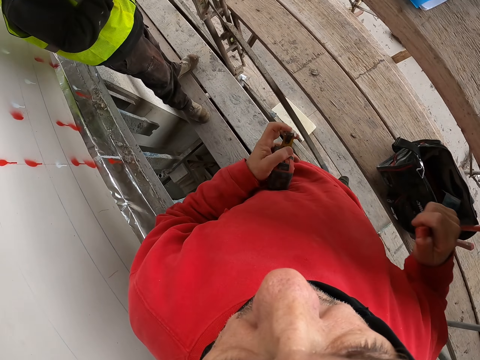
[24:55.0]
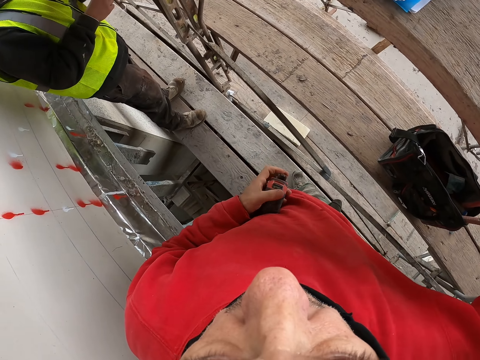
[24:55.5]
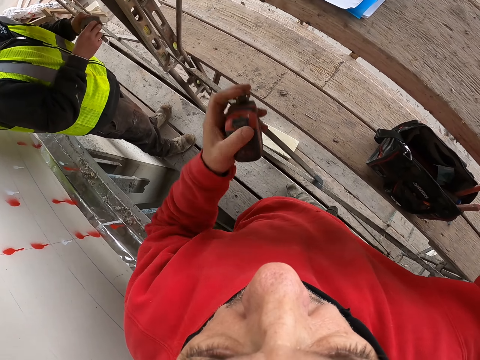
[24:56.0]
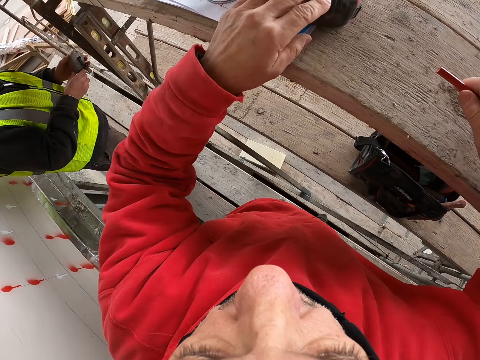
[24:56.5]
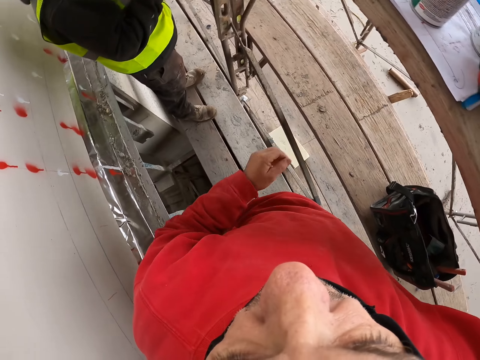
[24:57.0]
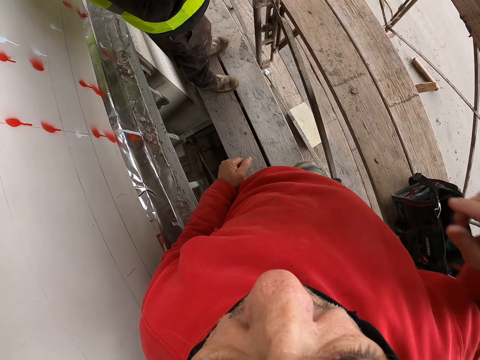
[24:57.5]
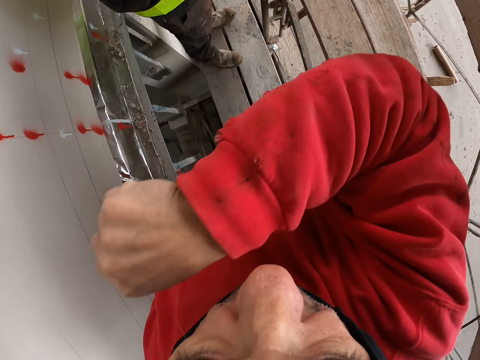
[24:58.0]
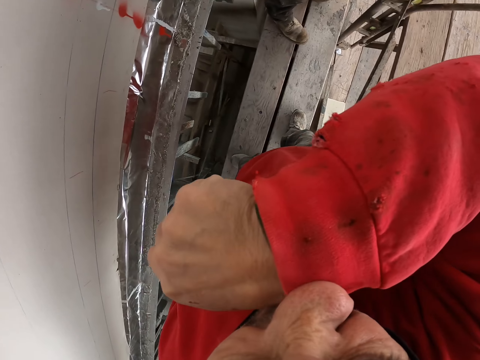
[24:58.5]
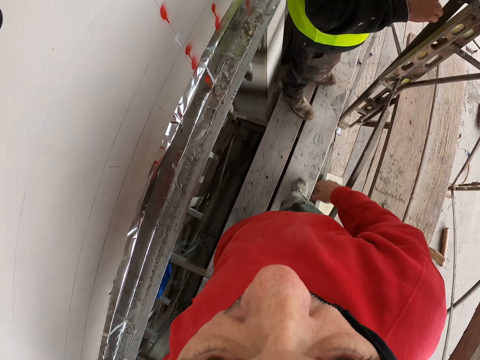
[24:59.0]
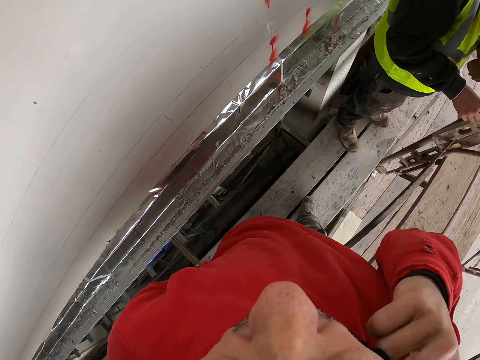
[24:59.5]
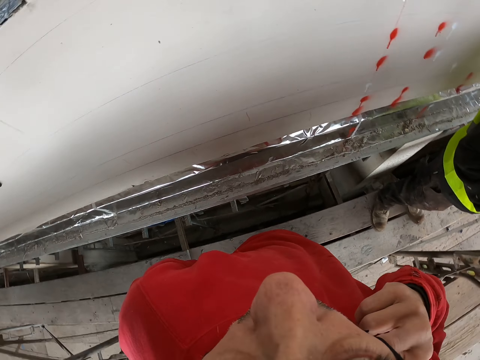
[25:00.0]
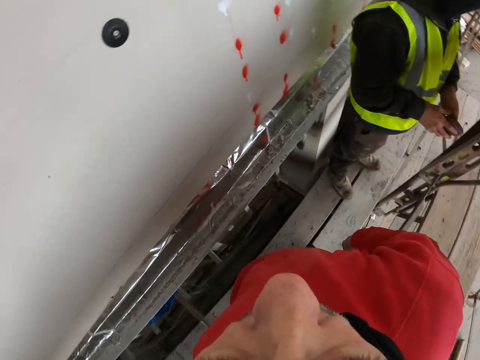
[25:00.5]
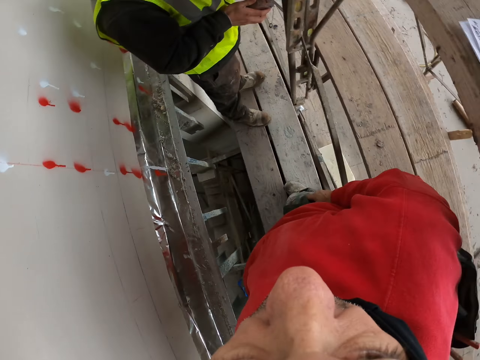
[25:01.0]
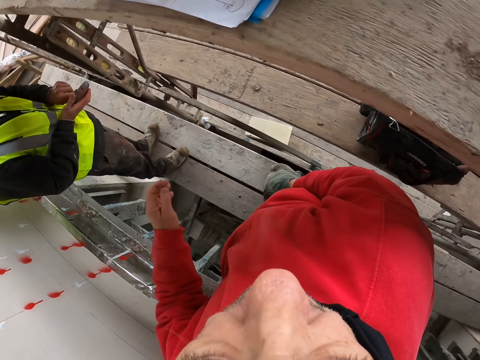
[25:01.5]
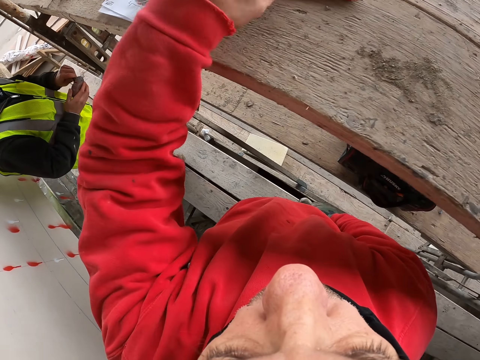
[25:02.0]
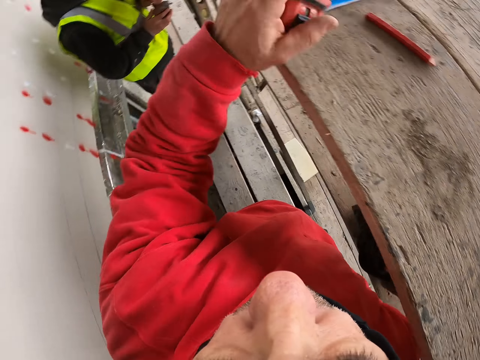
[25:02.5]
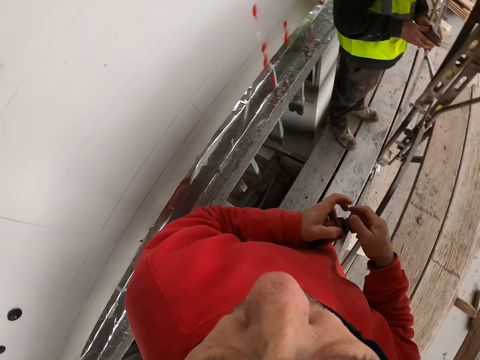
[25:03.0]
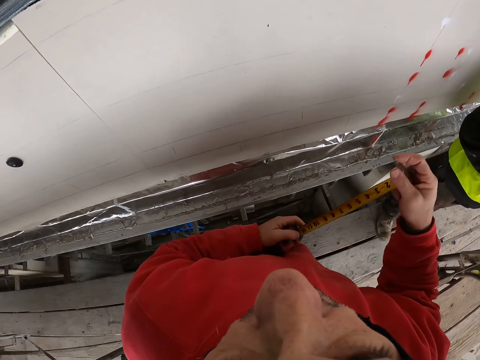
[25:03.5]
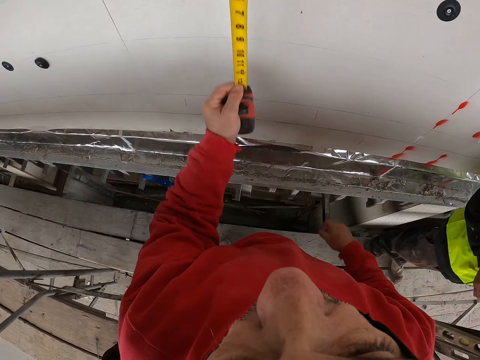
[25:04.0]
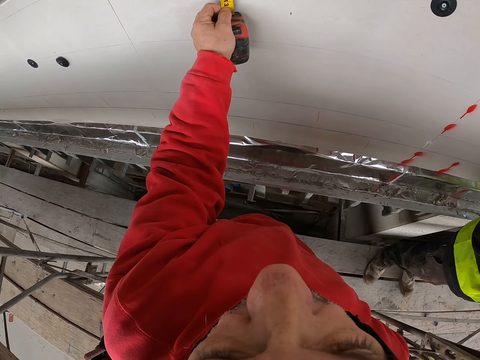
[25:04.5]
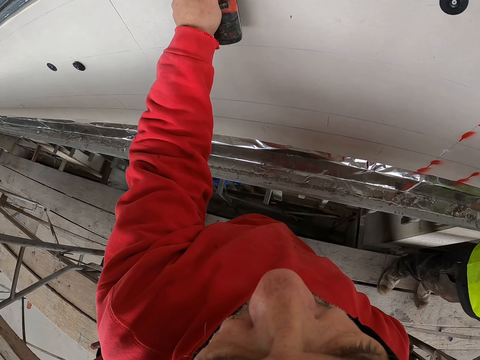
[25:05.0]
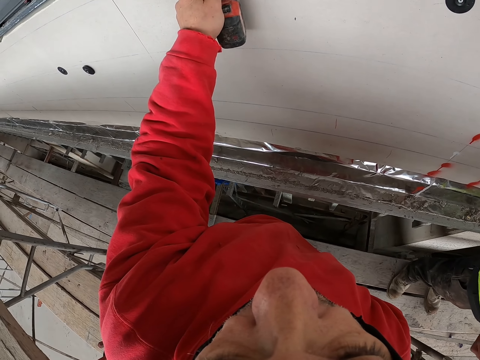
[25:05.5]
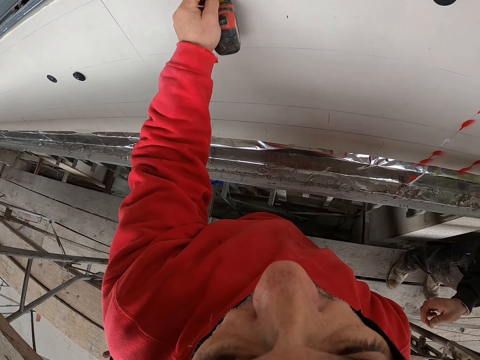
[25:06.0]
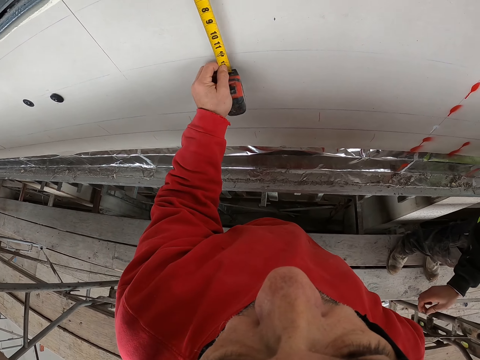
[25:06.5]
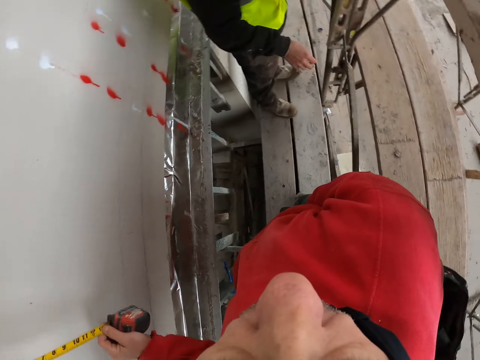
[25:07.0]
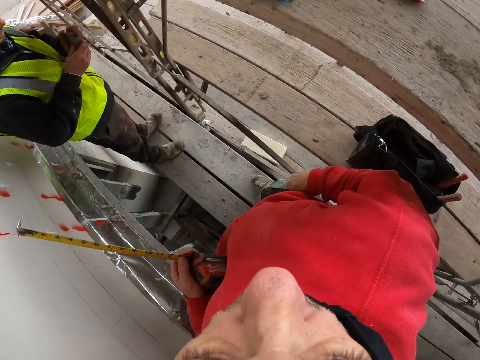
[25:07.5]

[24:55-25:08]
The camera wearer puts the tape measure on the surface. He touches his face. He wipes his nose with his hands. He puts down his hand. He touches his ears. He puts his hands in the pocket. He takes the tape measure and pulls the tape measure. He measures the wall with the tape measure.

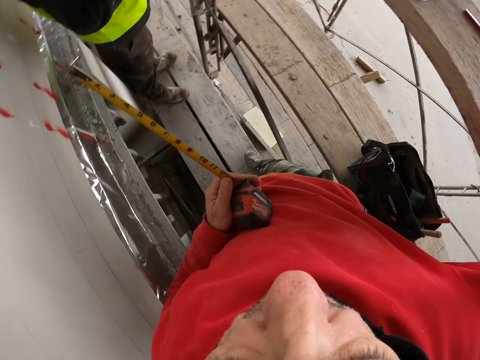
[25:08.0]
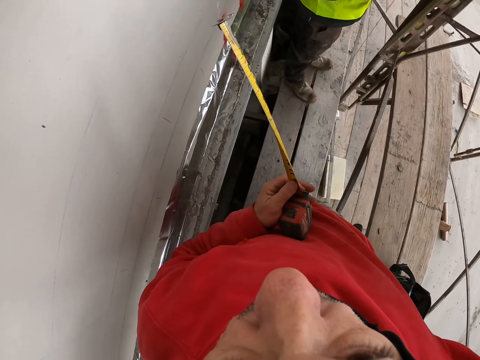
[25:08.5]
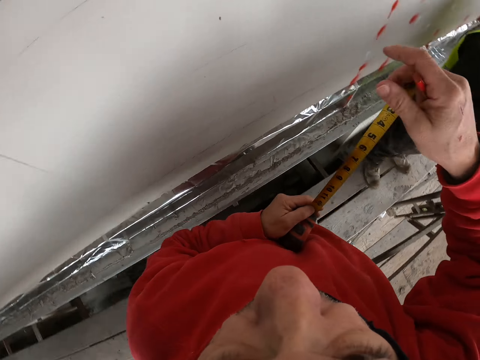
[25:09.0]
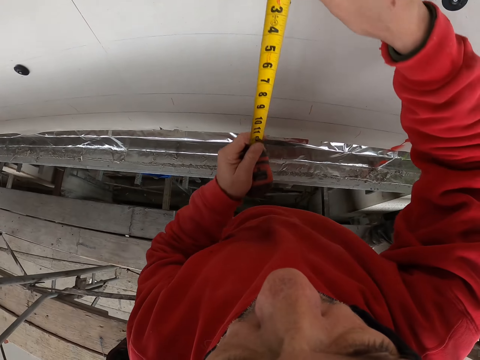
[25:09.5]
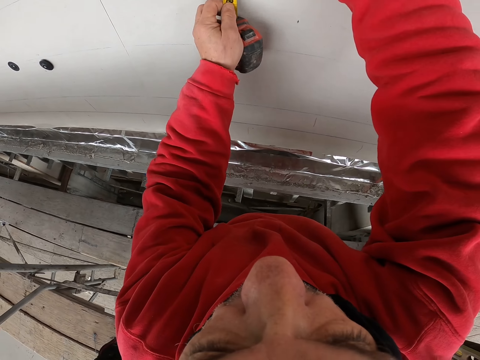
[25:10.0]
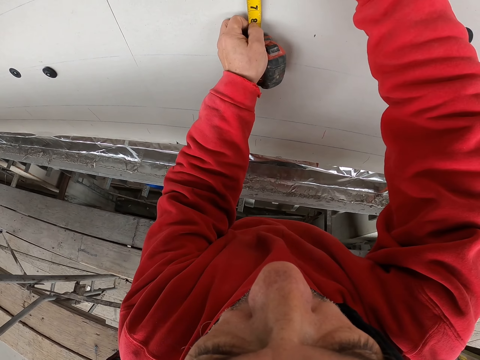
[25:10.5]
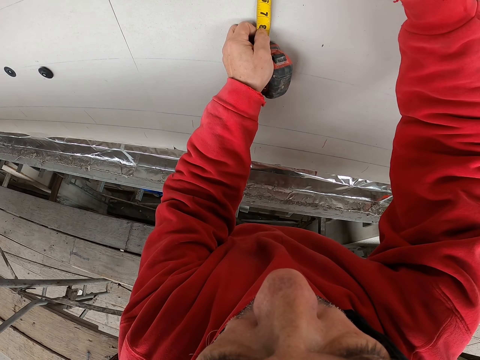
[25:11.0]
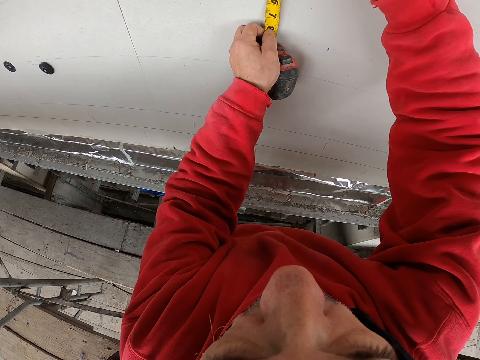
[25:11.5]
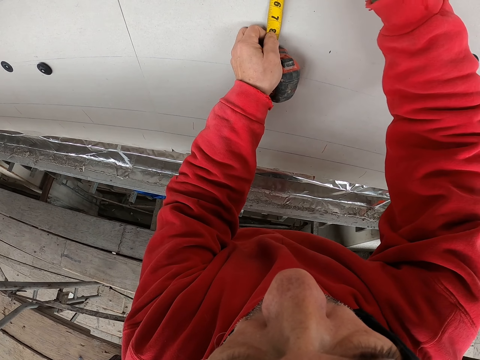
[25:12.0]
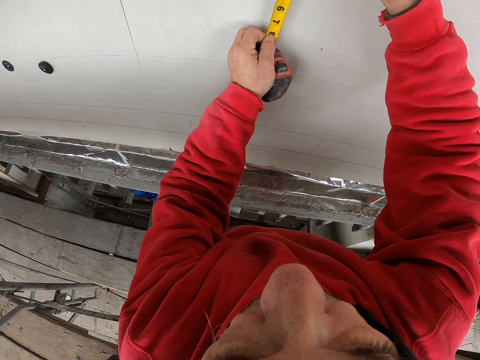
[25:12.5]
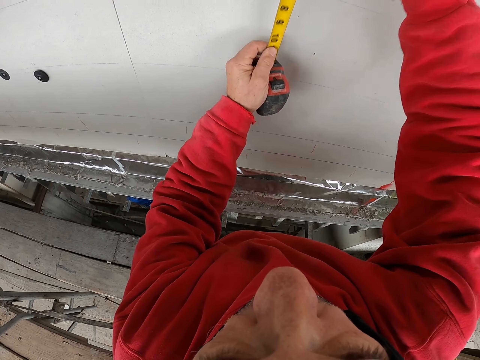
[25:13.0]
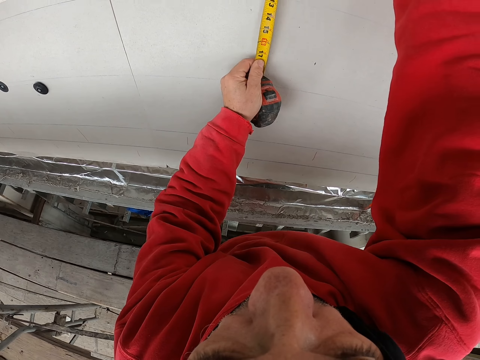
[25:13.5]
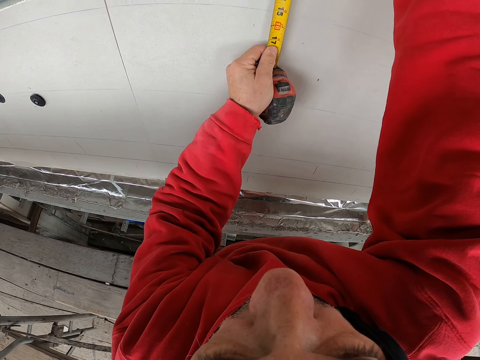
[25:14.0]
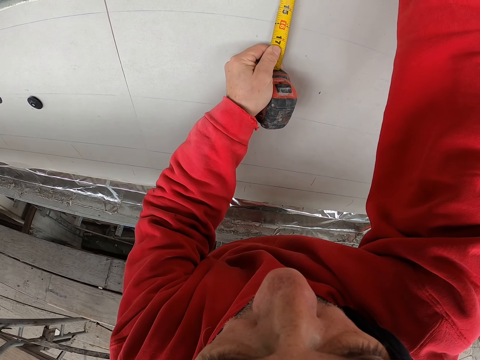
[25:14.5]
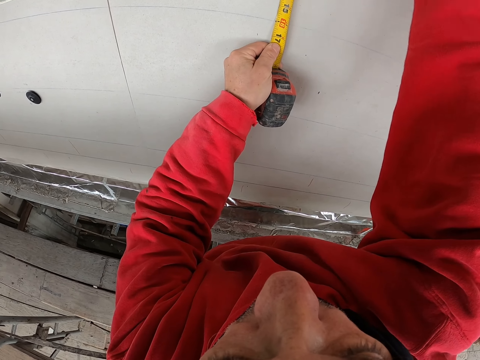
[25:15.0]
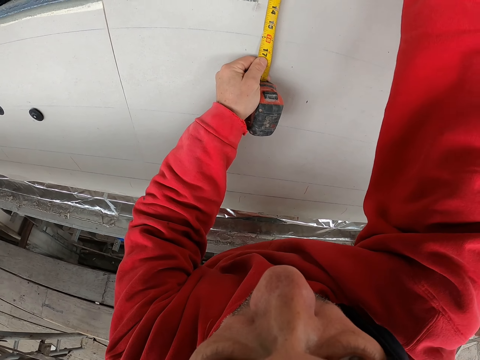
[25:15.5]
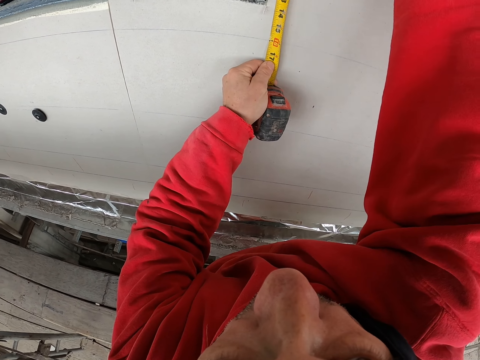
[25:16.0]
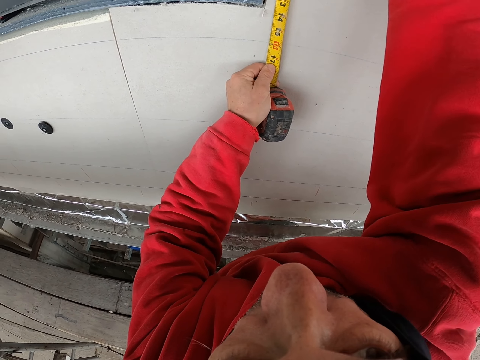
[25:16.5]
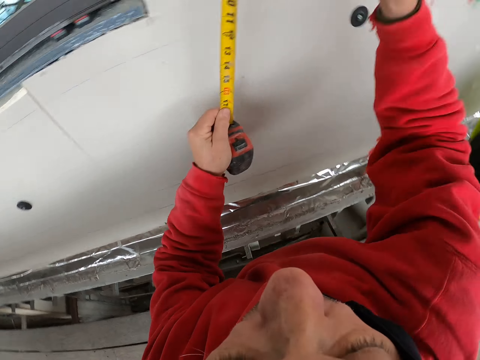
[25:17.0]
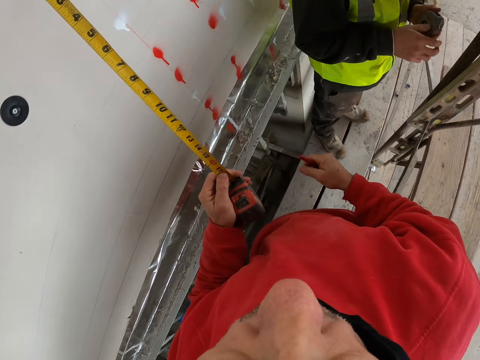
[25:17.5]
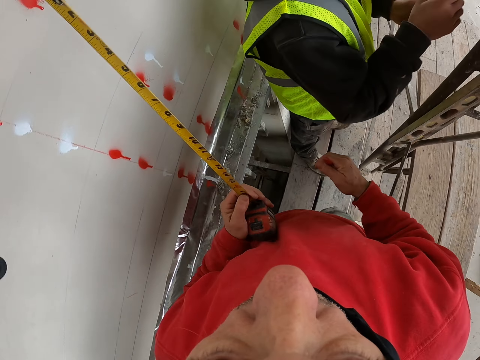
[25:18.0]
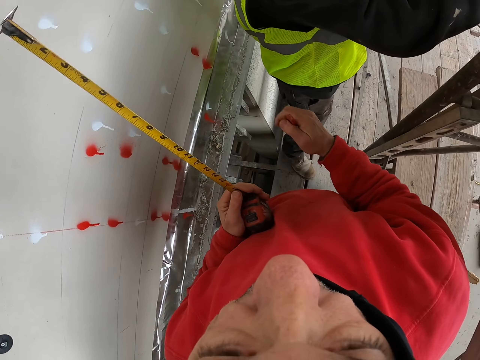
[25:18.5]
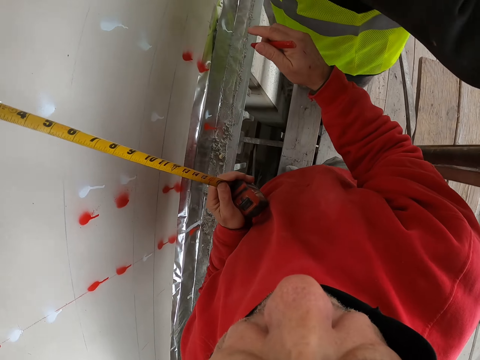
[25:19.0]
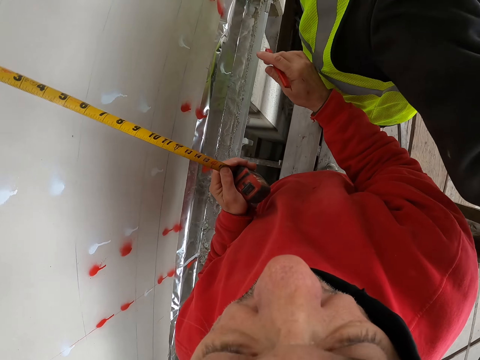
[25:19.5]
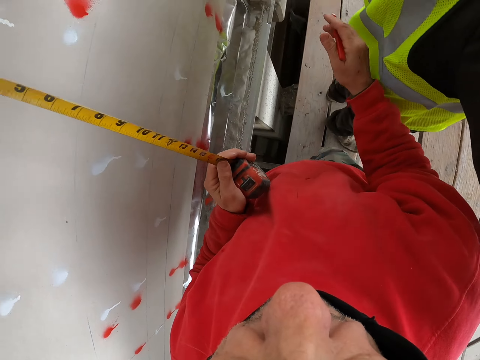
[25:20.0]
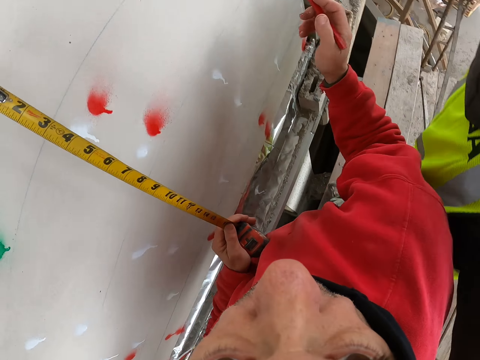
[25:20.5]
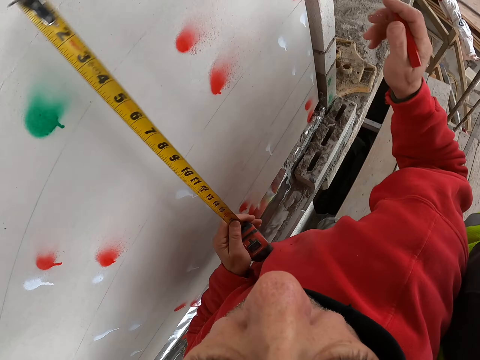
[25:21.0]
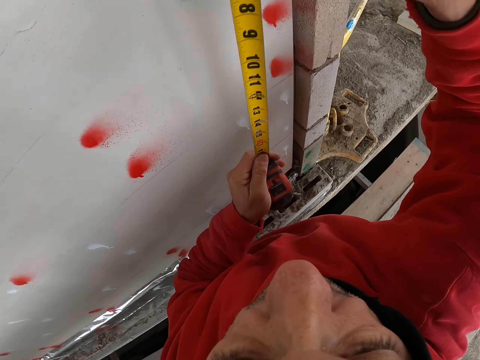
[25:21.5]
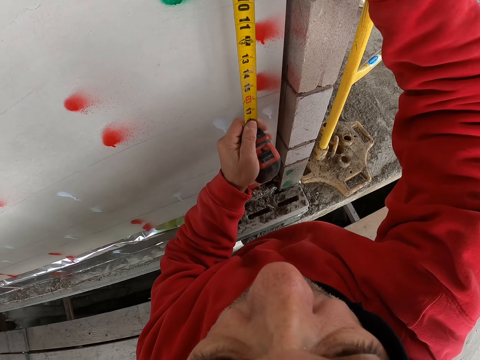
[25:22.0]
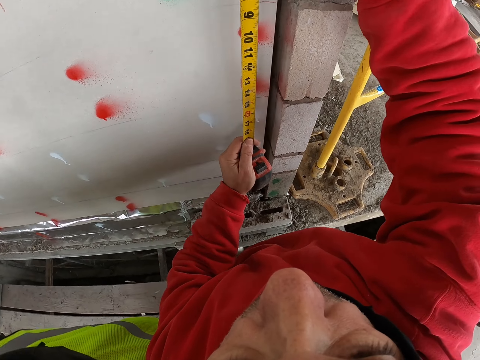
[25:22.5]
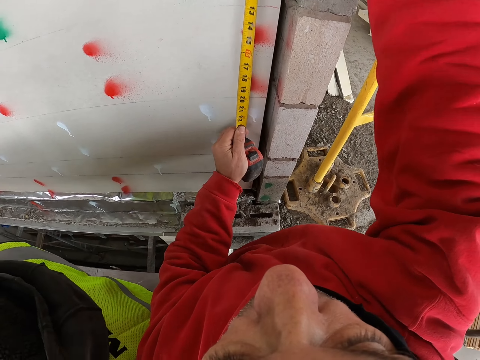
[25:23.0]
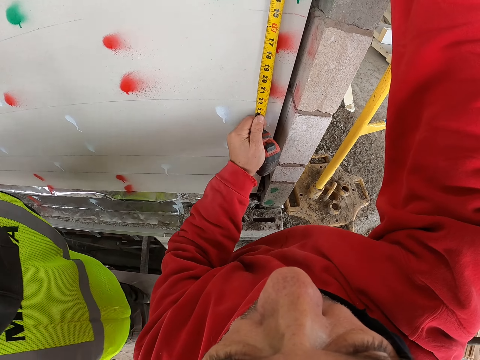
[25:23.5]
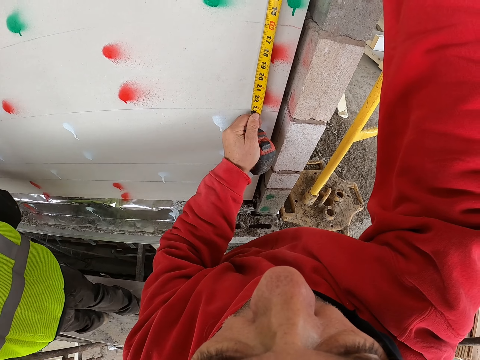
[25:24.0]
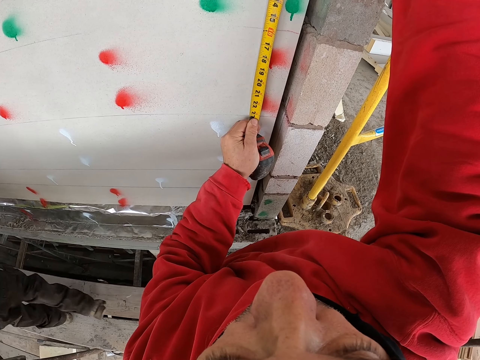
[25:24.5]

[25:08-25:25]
The camera wearer takes the pencil. They measure the wall. They mark on the wall with the tape measure. They pull the tape measure. They measure the wall. They walk a few steps. They measure the wall. They pull the tape measure.
